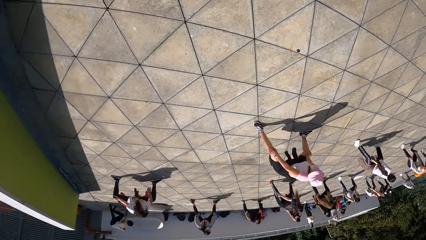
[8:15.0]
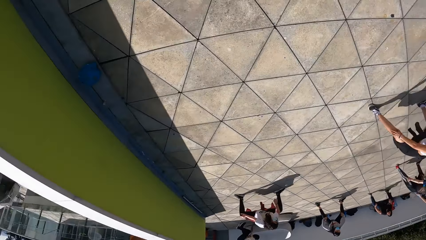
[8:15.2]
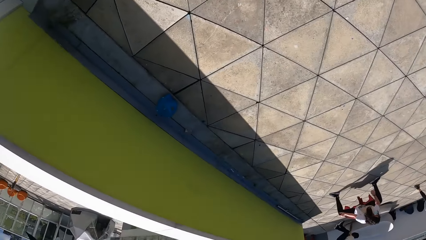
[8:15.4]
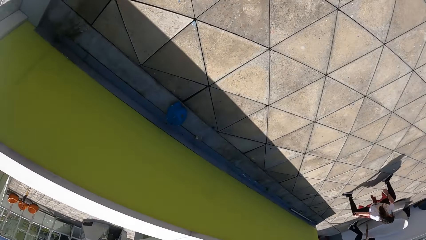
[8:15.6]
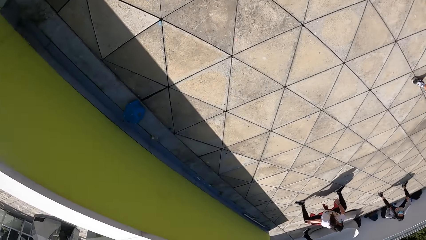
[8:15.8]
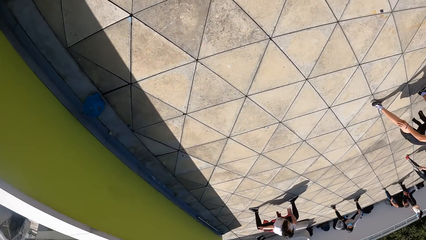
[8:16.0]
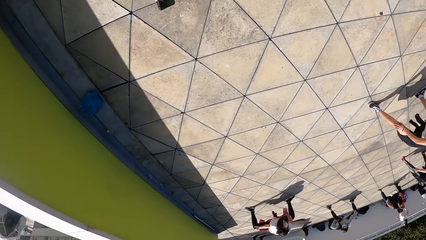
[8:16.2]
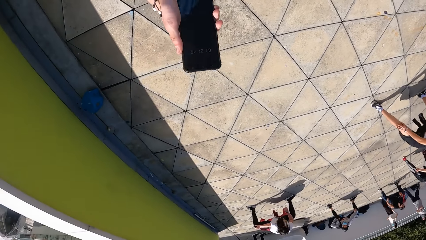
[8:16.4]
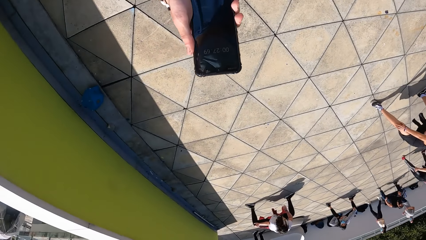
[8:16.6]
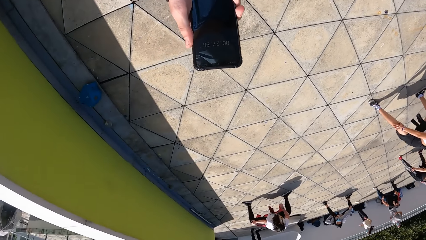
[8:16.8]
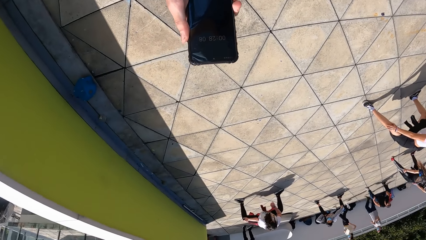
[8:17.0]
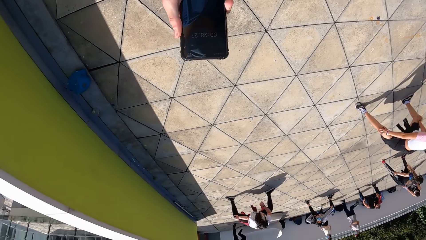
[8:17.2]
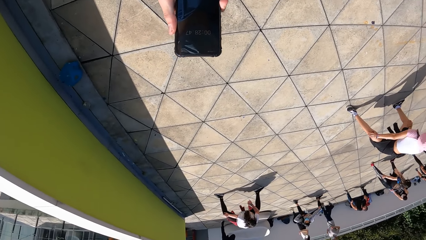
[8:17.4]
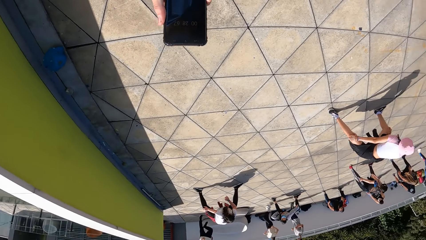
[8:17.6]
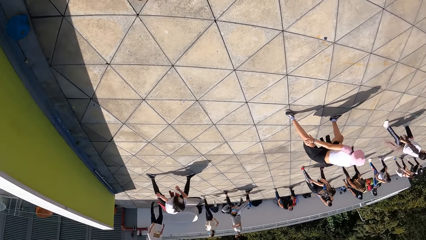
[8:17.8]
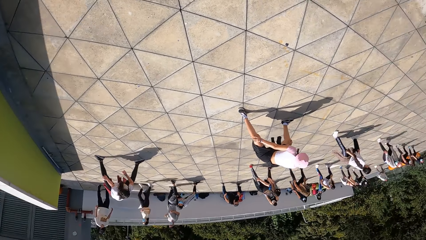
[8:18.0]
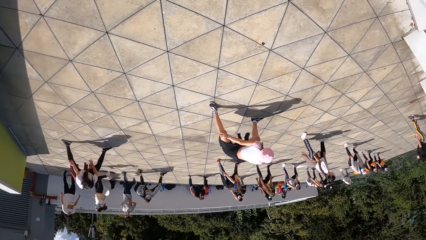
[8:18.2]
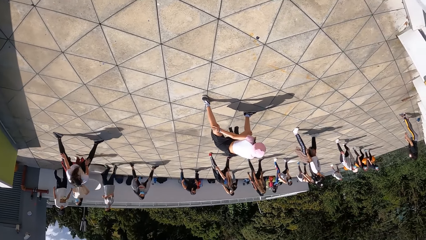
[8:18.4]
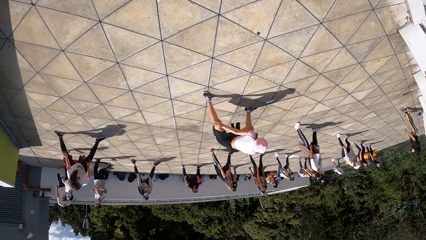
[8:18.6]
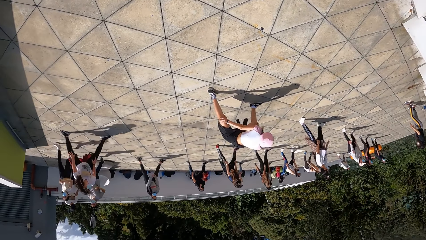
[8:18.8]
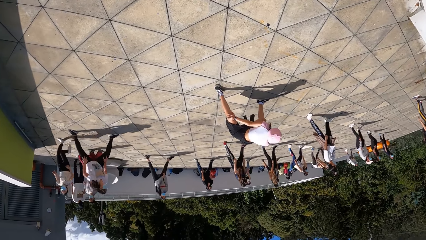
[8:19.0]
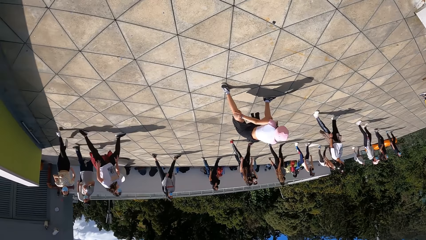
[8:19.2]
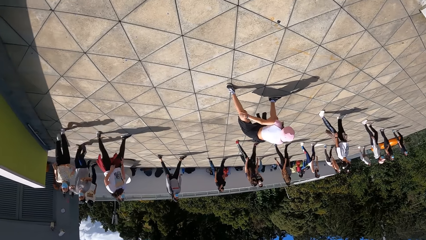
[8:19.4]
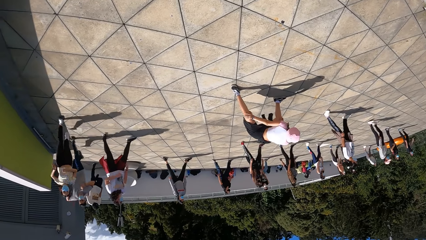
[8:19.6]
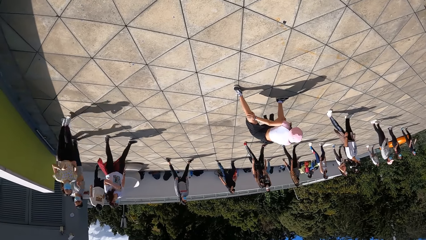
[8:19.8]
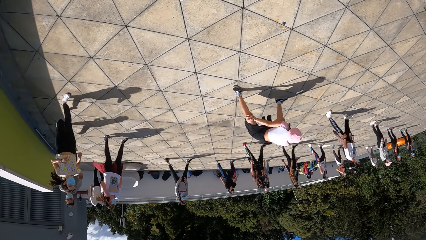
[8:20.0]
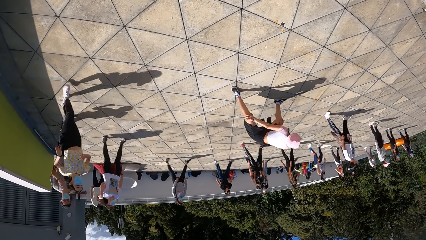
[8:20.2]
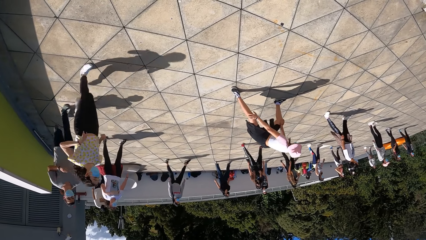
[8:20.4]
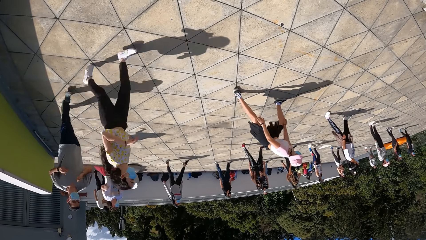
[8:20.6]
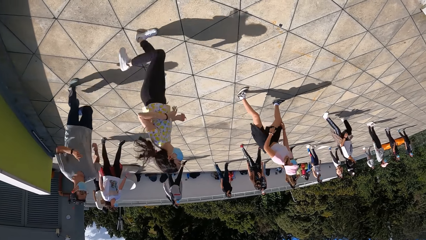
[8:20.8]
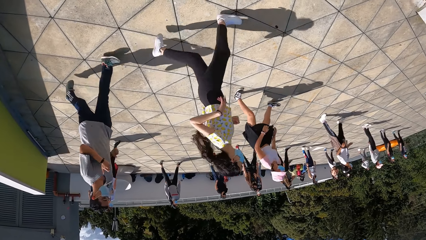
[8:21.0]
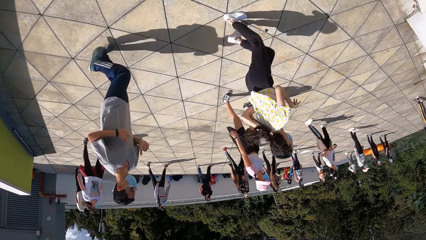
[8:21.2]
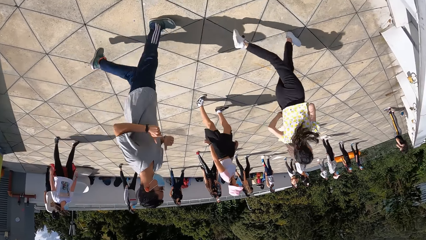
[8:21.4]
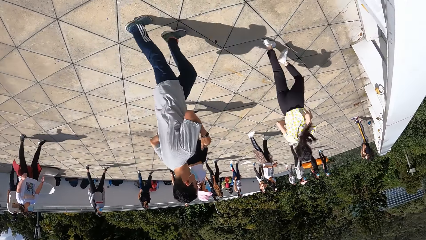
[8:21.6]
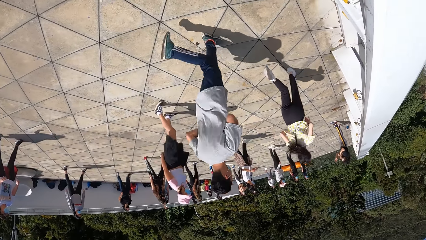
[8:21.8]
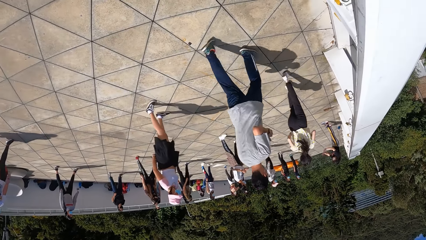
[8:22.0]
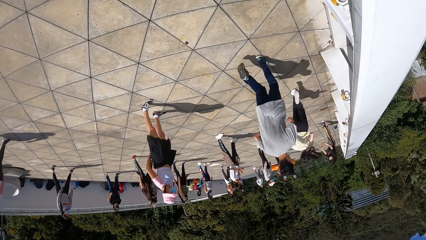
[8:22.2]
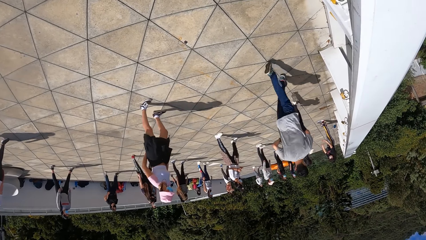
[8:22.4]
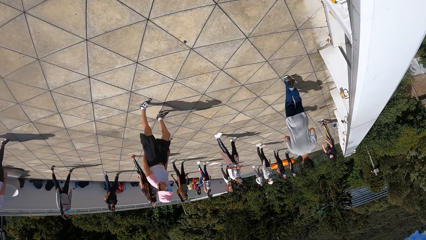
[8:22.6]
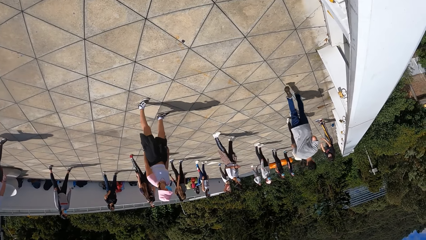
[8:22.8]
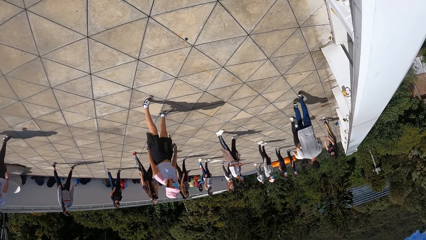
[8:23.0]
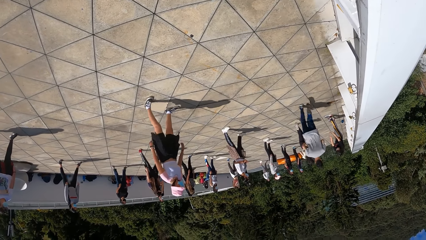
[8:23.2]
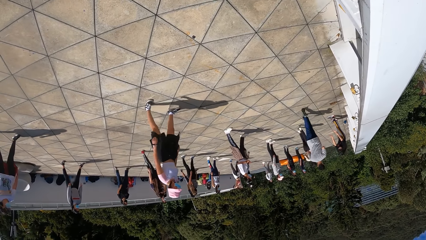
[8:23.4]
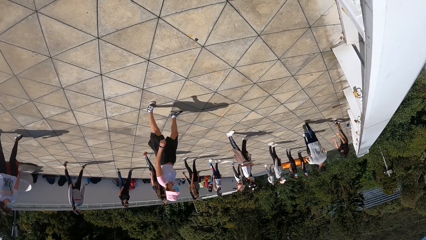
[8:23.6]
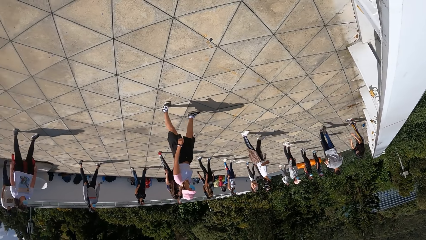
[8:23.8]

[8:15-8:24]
The camera wearer uses the phone. He looks at the phone in his left hand. He looks around.

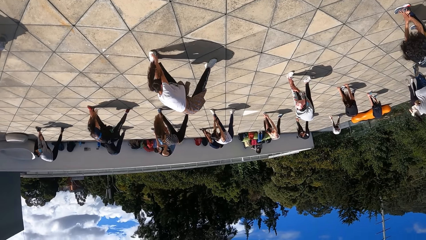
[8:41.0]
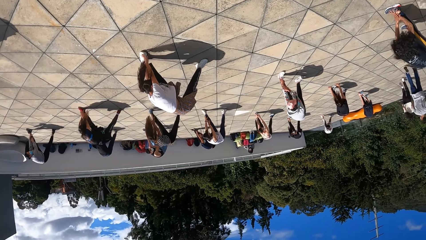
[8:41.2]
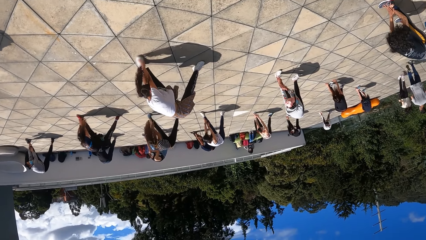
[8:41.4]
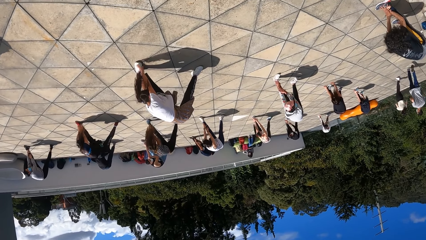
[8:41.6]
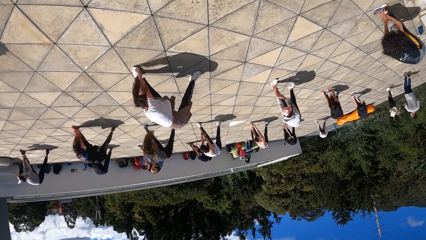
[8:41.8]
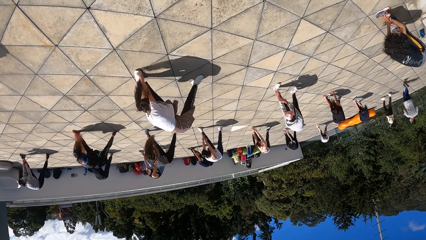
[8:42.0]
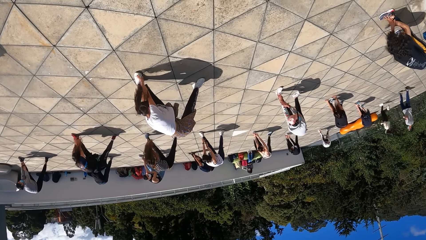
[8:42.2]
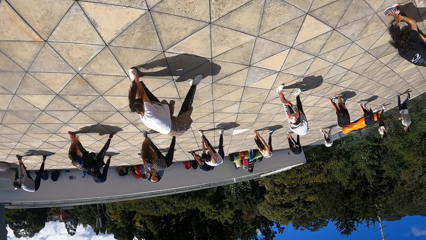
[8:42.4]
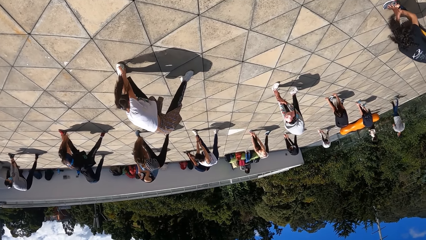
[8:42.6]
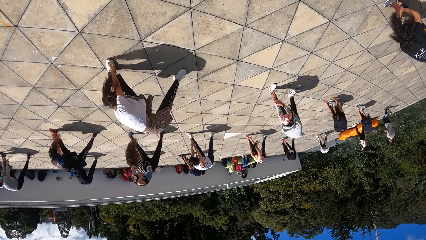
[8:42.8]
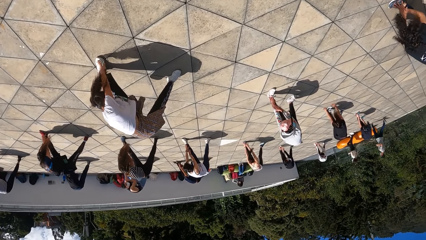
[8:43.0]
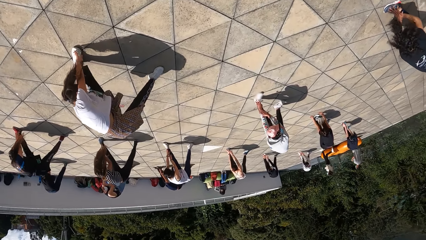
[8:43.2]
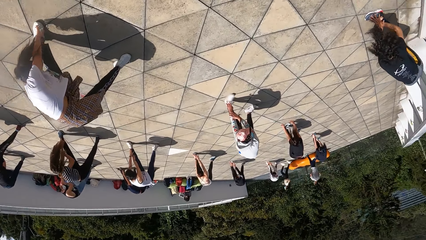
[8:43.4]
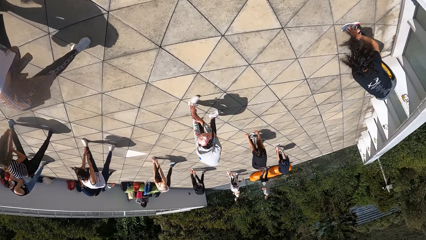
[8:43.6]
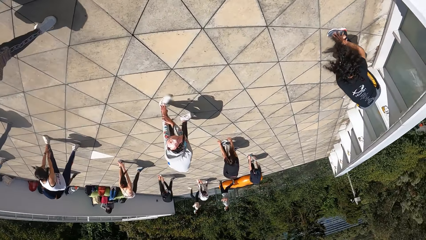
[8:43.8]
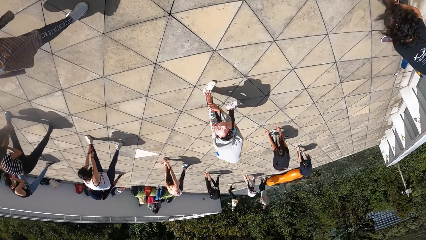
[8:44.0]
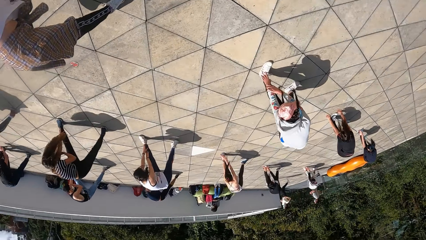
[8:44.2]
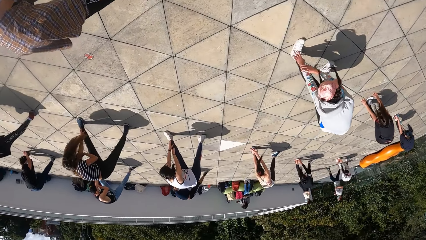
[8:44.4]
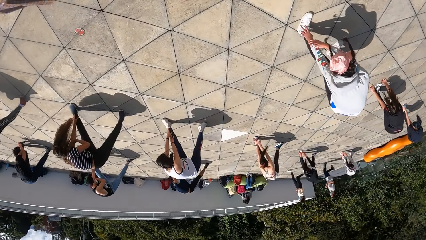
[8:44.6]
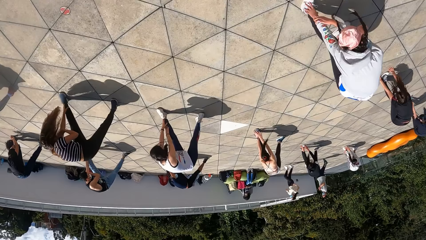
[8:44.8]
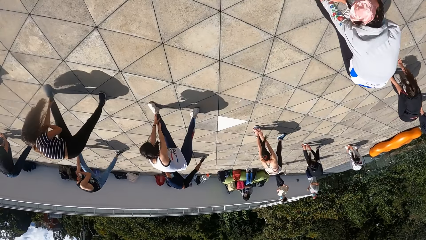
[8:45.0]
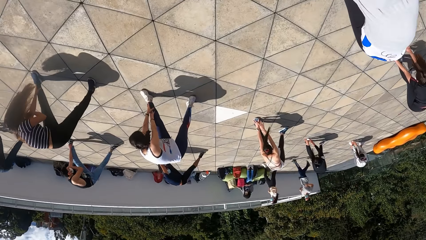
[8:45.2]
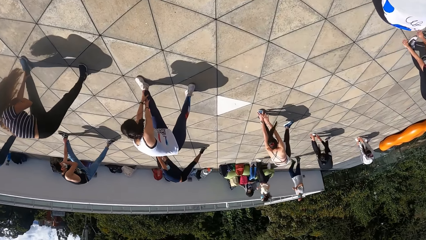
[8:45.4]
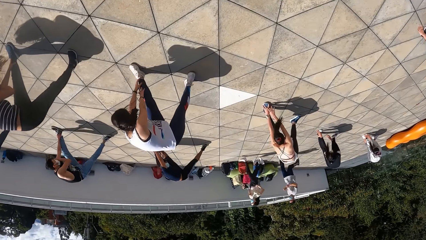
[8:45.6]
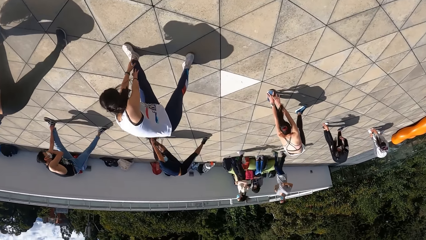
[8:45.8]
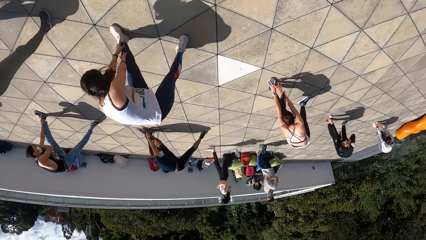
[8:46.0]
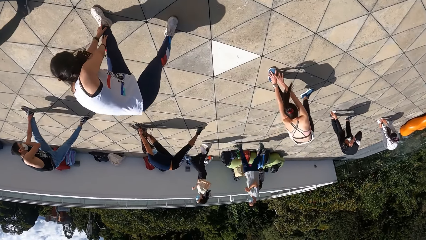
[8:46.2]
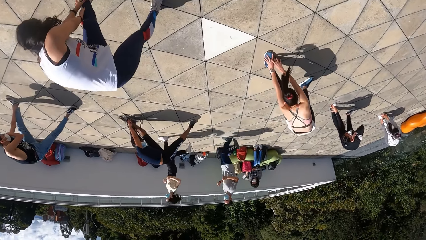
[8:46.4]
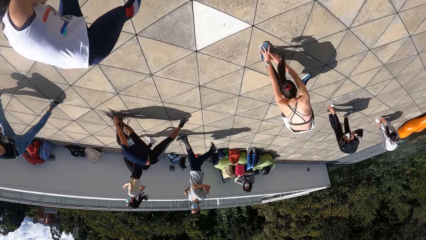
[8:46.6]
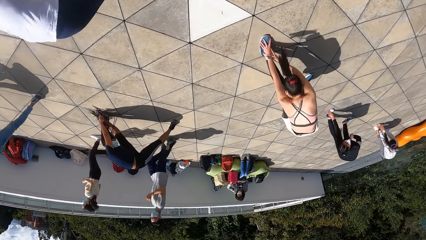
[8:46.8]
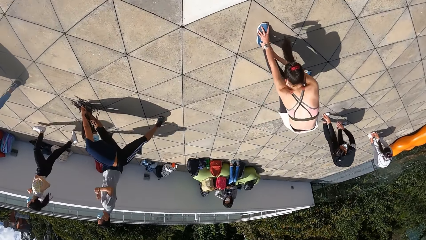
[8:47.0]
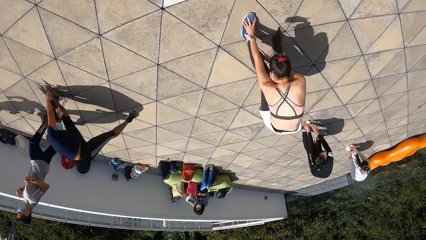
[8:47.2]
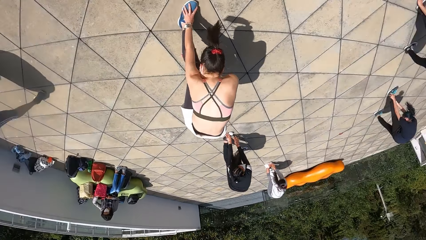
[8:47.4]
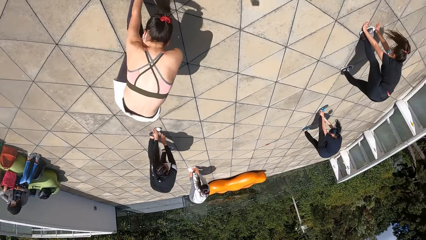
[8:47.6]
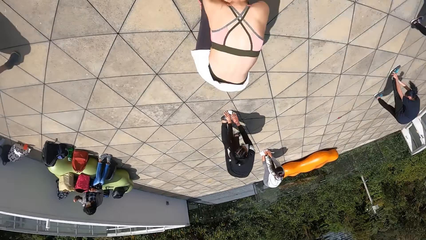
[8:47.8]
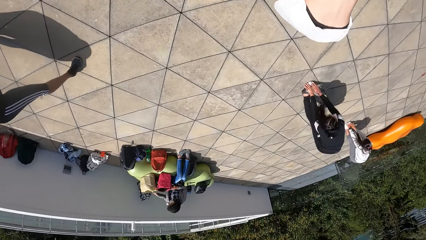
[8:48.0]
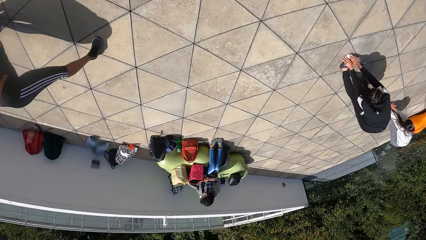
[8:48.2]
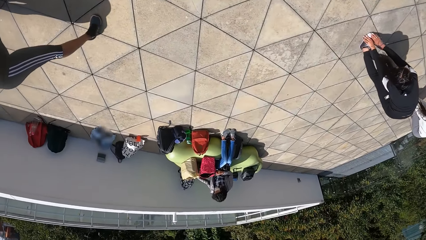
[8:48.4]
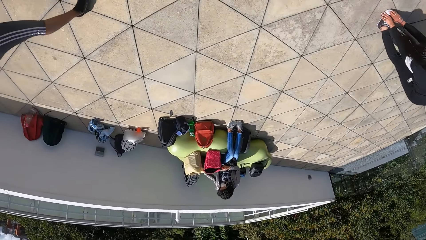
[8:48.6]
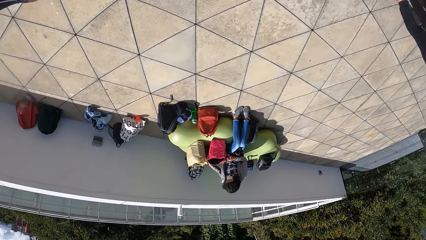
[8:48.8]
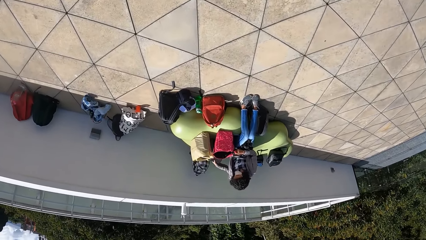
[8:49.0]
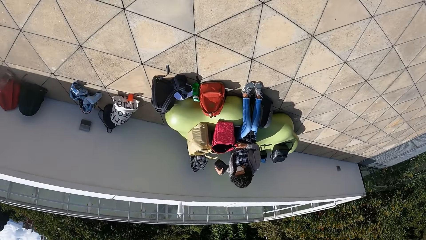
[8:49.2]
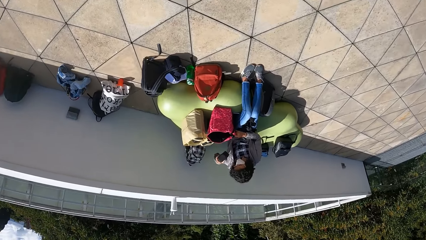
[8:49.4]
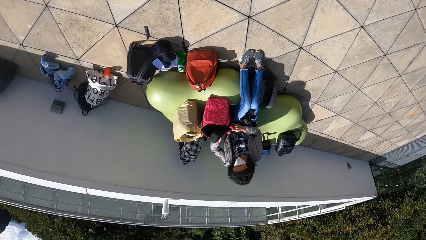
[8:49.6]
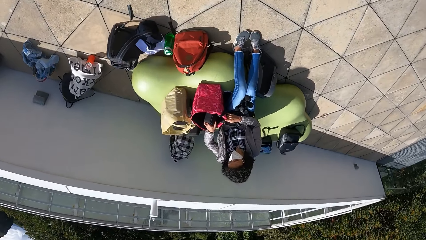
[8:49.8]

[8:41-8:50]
The camera wearer walks towards a woman.
